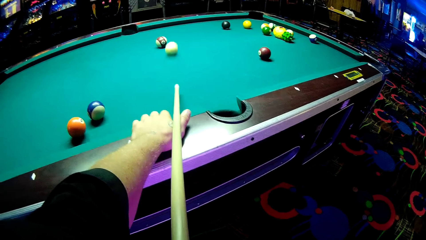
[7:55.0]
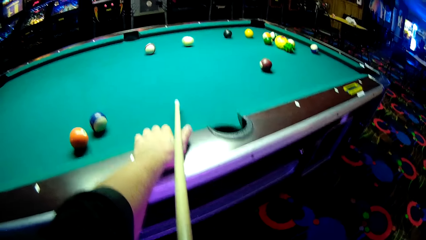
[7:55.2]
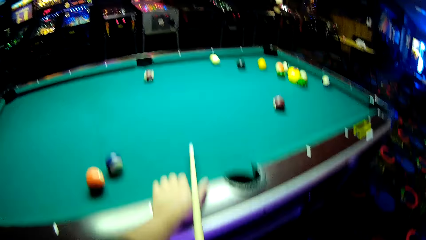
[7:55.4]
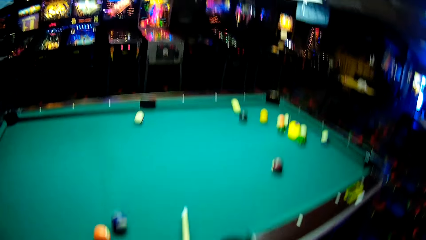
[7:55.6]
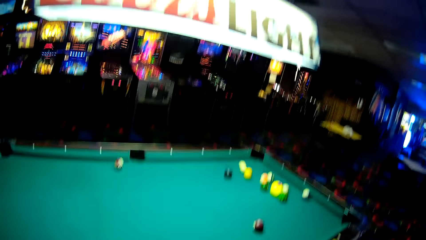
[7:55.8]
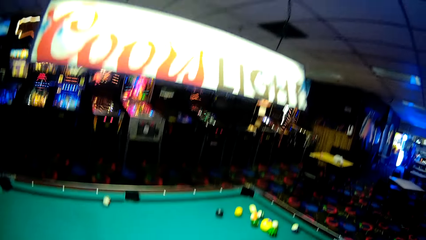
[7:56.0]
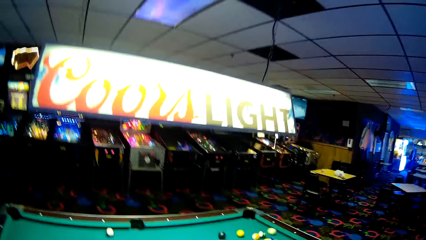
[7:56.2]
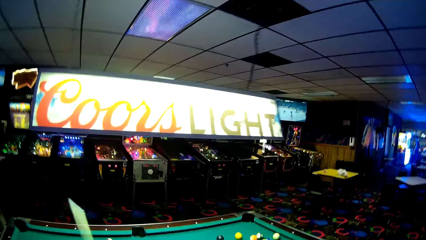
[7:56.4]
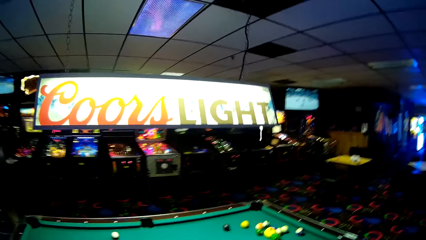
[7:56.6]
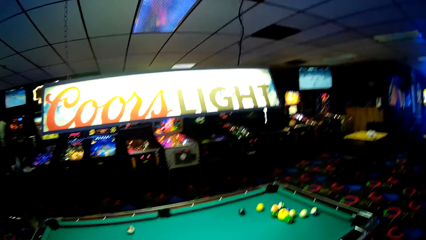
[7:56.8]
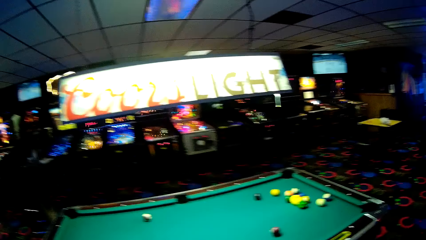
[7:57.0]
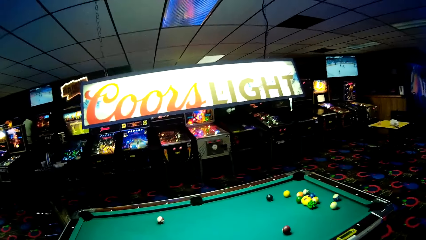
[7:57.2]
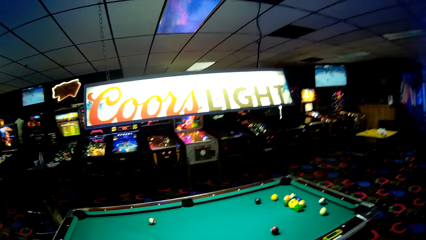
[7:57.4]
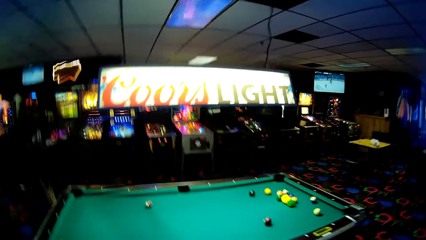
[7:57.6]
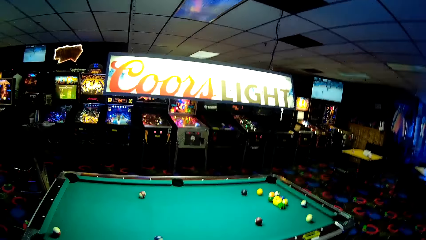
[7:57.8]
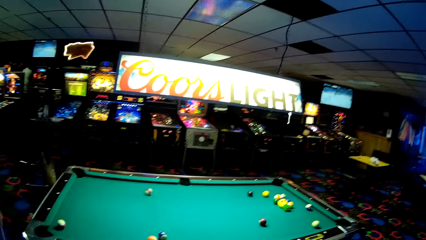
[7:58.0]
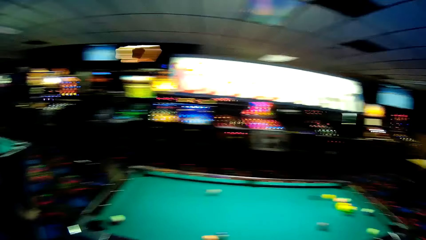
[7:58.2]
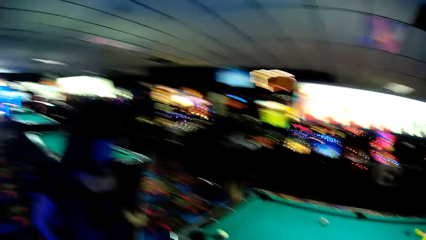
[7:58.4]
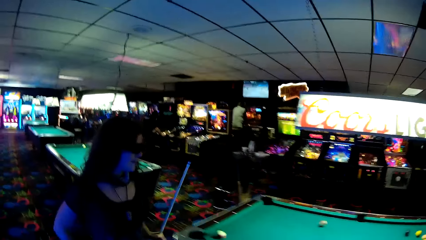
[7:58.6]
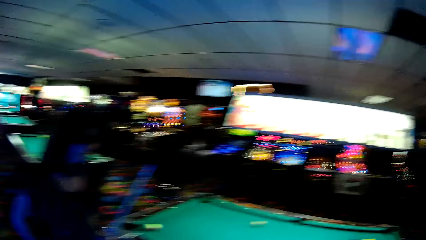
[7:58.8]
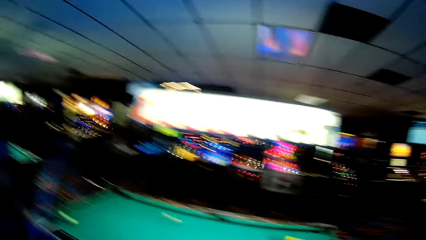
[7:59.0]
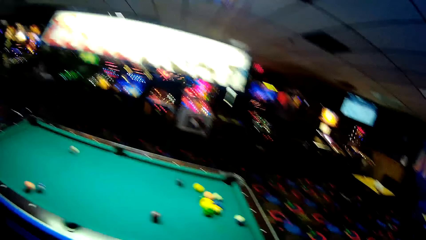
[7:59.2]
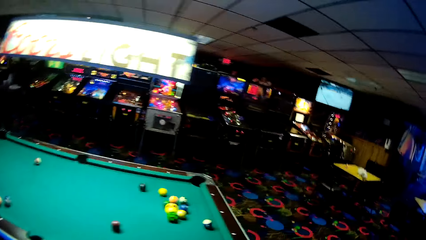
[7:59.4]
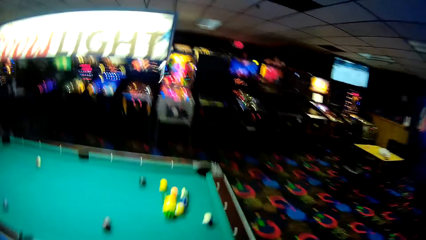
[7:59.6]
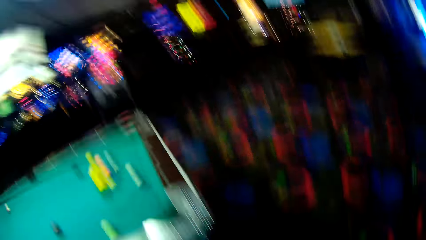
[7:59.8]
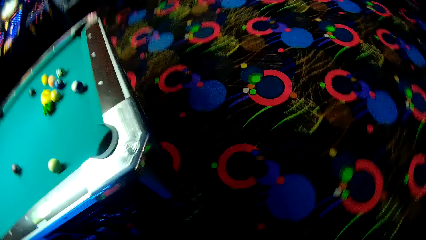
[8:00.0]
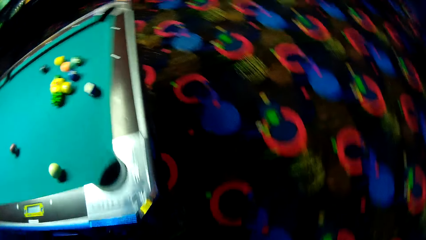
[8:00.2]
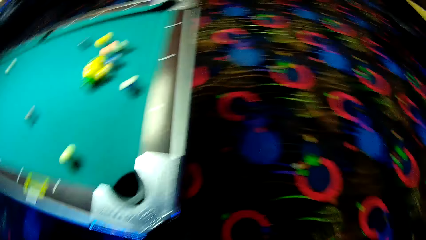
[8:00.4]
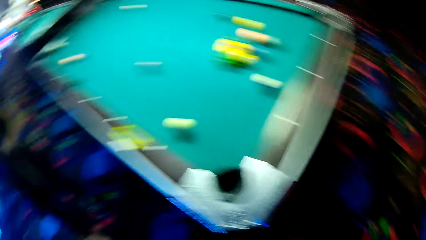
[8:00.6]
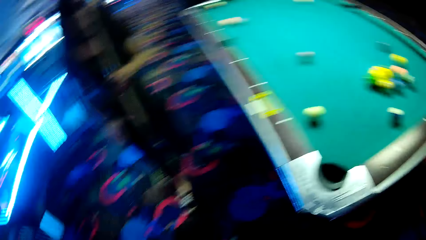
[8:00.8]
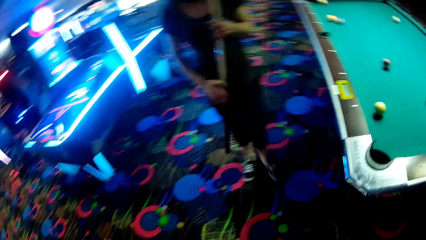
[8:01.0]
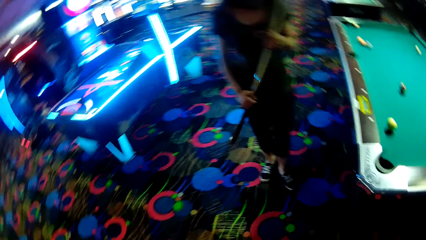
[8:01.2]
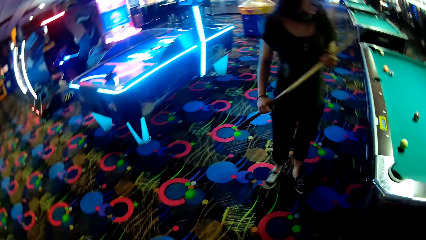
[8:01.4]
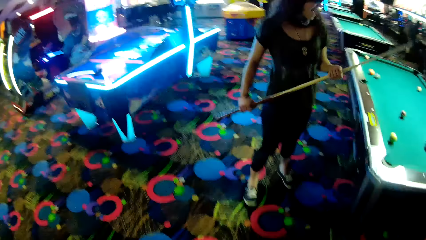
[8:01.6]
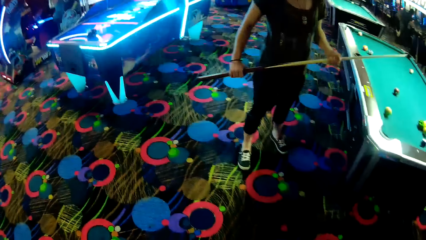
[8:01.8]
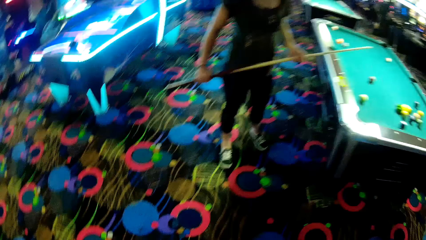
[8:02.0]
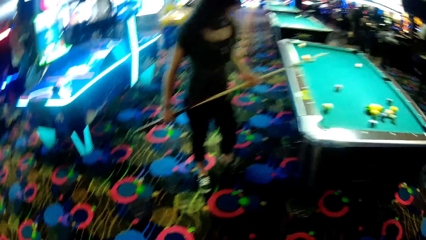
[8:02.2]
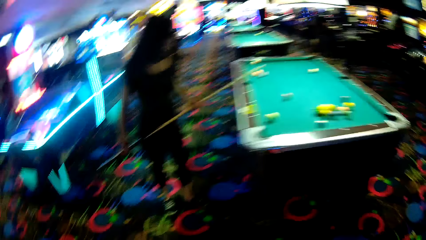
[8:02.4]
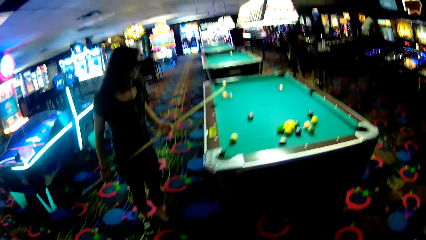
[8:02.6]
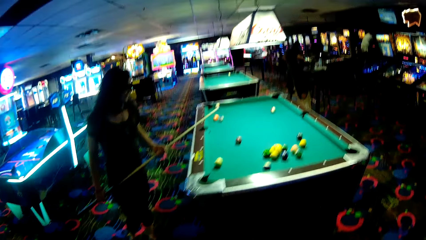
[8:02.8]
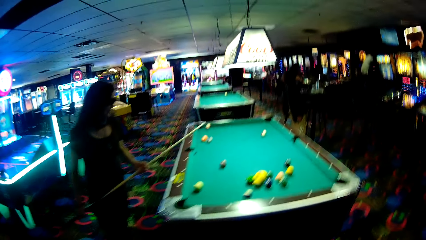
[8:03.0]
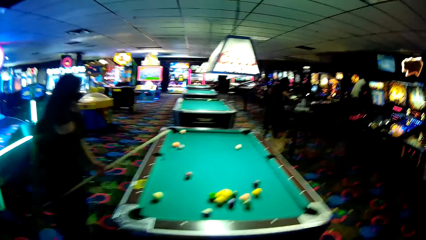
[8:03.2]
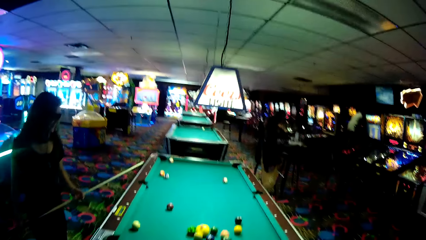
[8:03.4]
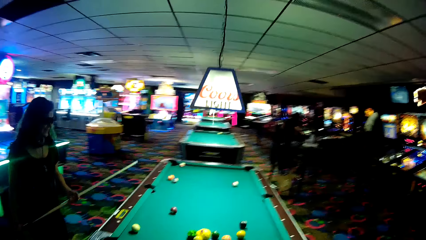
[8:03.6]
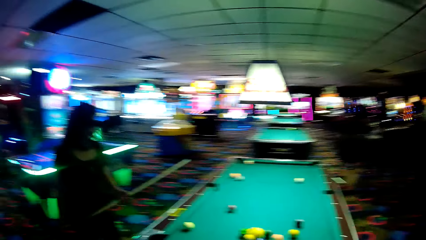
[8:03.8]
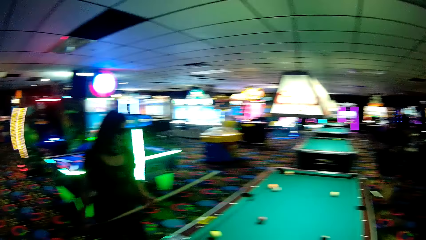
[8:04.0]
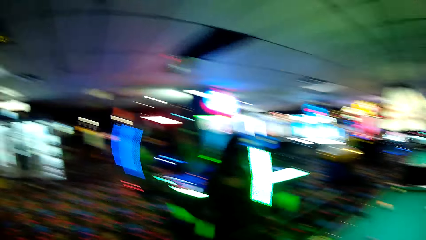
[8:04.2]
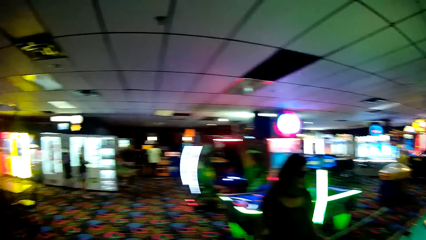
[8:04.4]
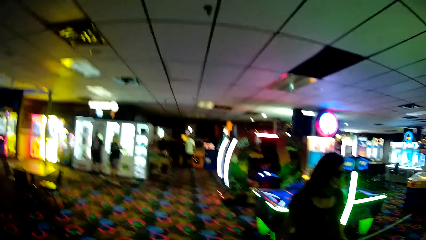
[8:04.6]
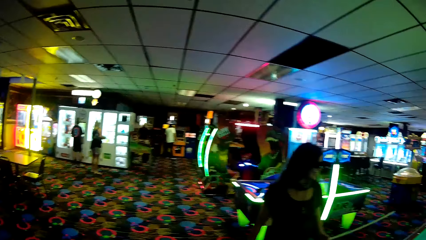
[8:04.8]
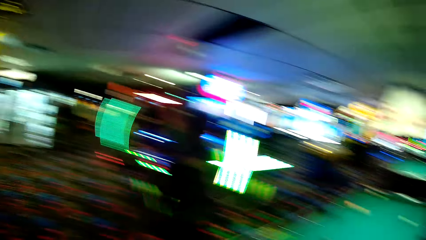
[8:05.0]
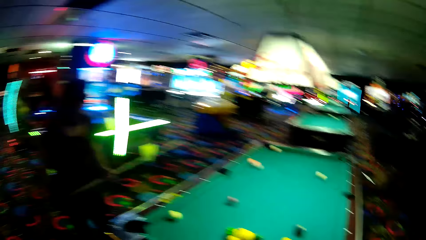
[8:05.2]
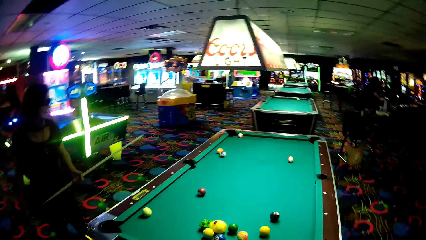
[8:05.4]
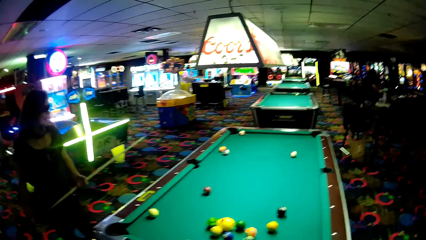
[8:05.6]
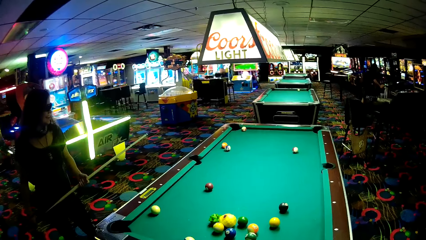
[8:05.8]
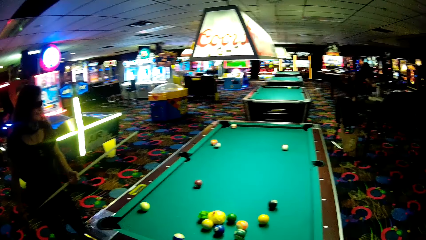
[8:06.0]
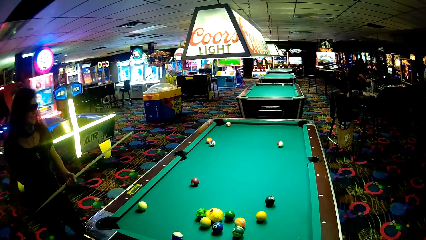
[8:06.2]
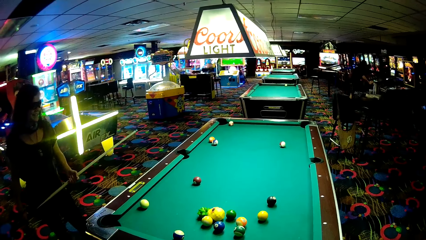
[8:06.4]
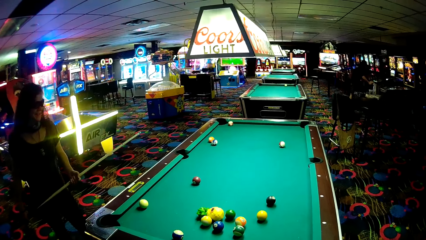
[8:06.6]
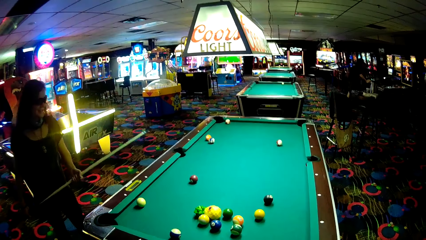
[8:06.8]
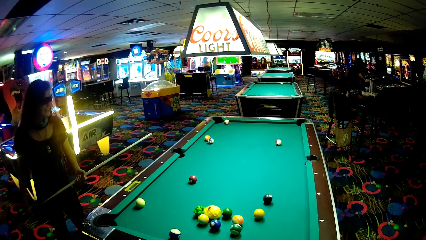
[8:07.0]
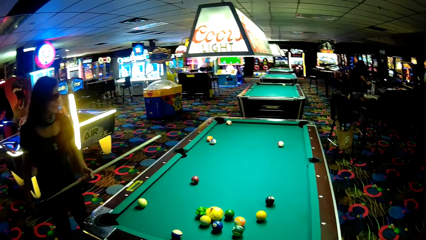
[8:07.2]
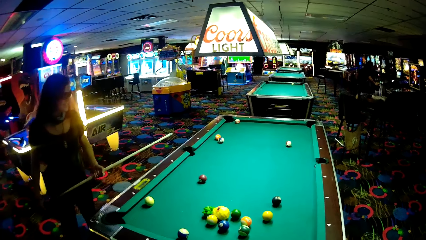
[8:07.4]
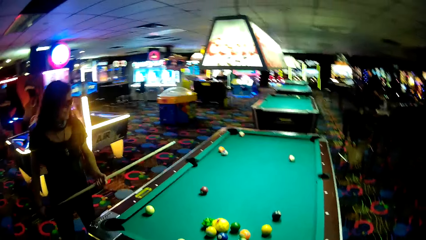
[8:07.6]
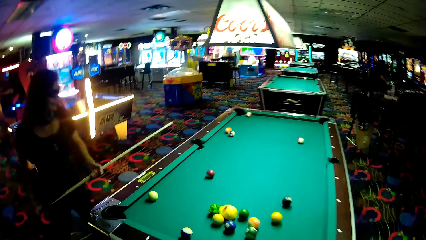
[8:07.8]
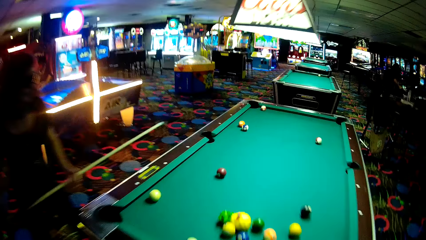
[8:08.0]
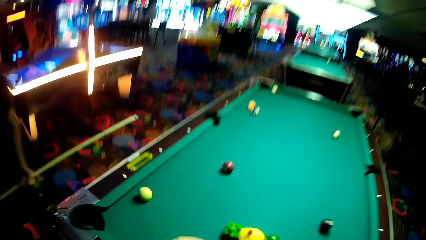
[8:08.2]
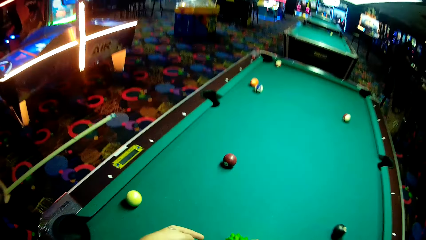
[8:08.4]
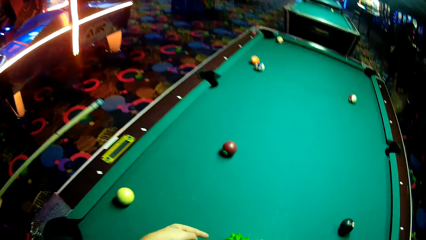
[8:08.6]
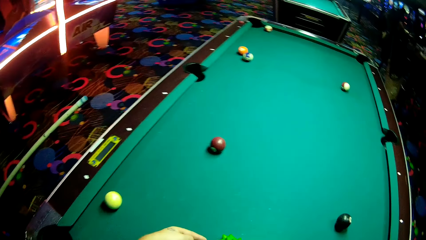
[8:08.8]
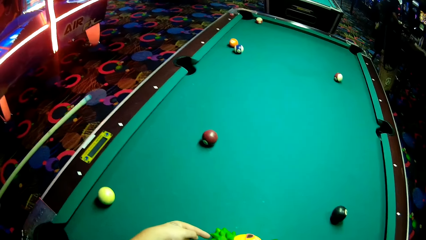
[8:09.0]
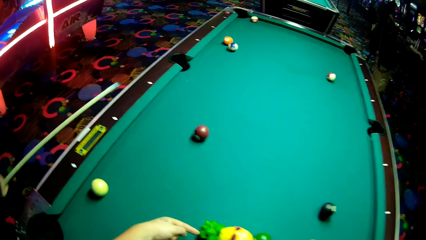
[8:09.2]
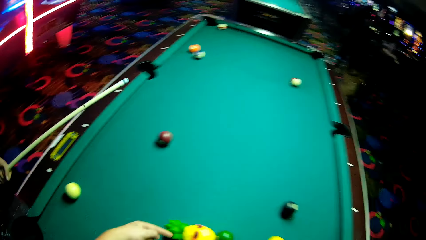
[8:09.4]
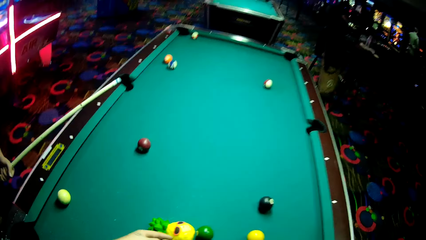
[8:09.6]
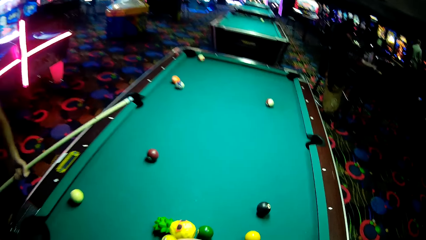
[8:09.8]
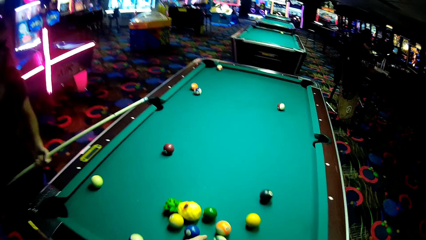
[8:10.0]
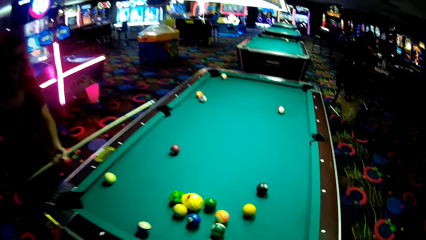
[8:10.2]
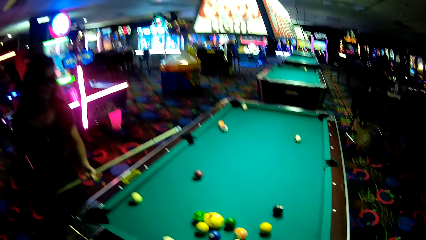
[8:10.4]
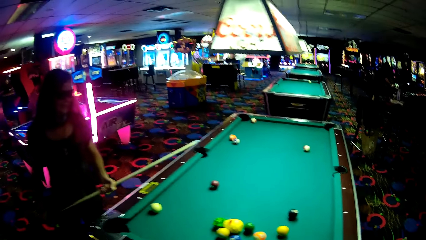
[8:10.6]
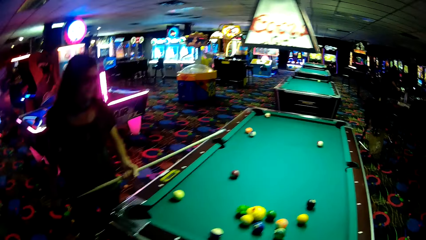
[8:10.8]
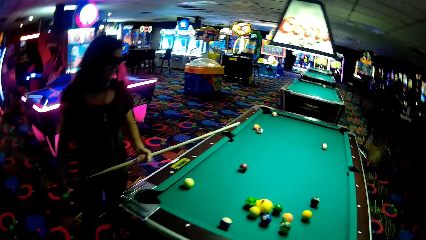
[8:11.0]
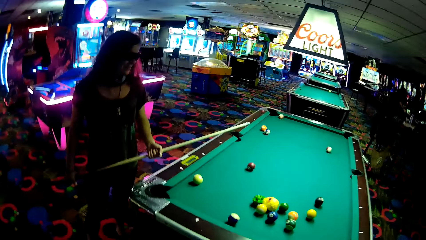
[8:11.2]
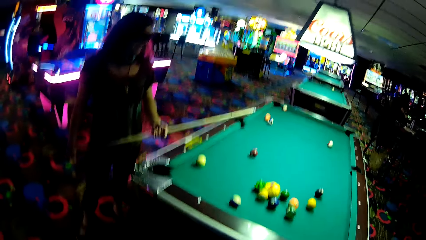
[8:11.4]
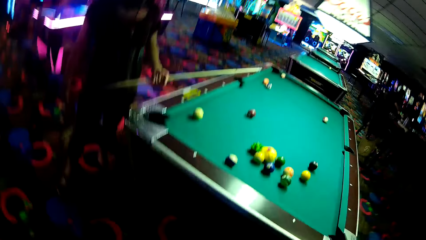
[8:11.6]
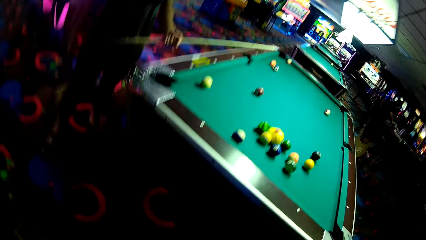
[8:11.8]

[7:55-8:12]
The camera wearer walks around a casino. A lady holds a pool stick with her hands. The camera wearer walks around the casino. They look around the casino. The lady walks around the casino. The camera wearer points at the pool balls on the table.
